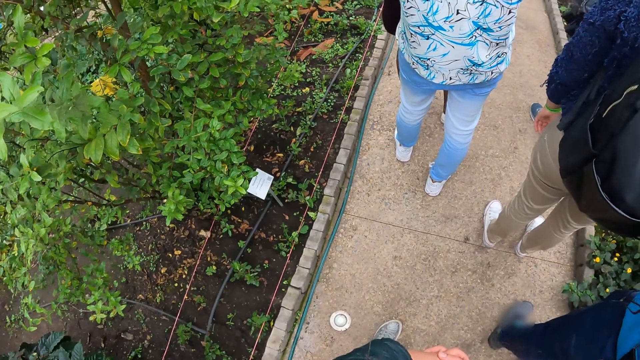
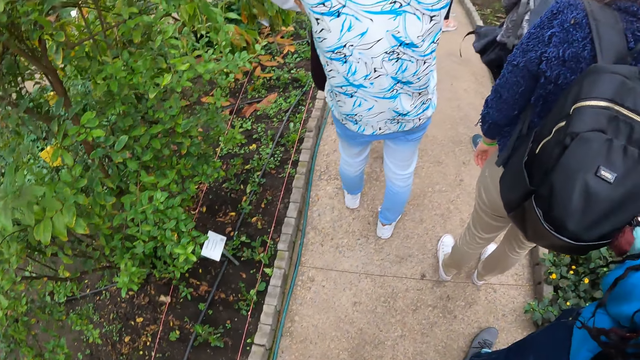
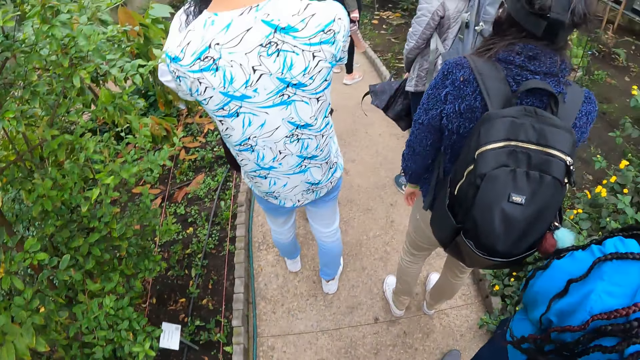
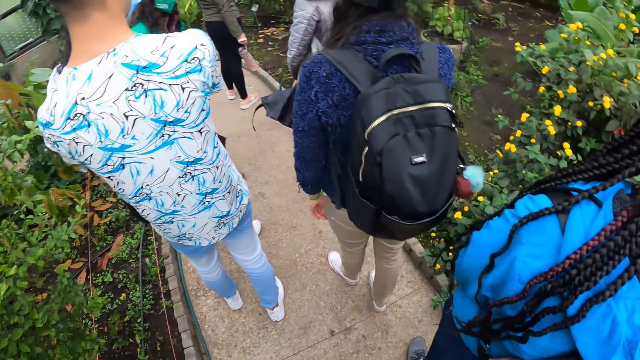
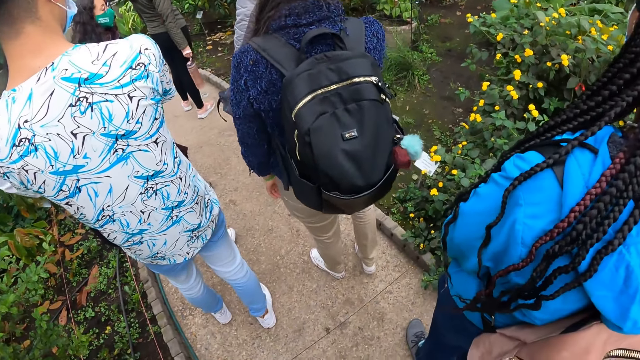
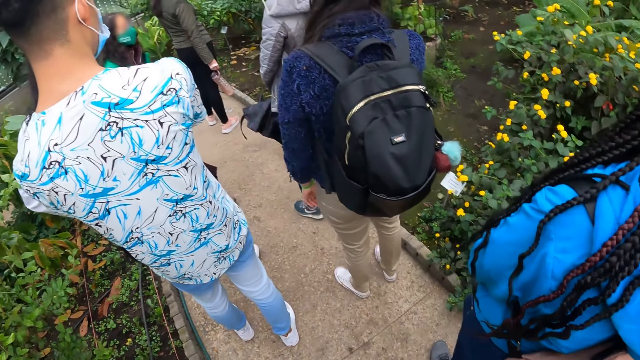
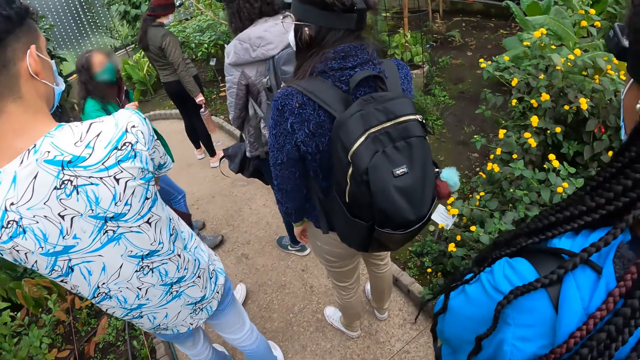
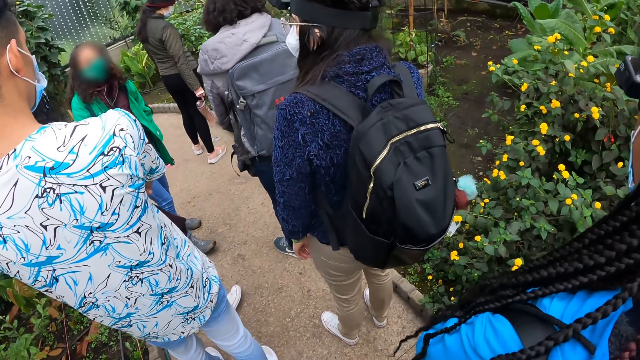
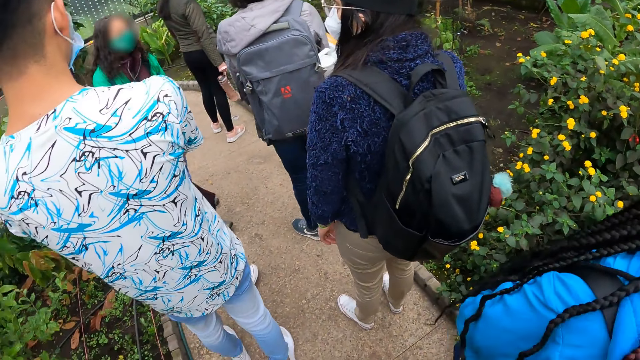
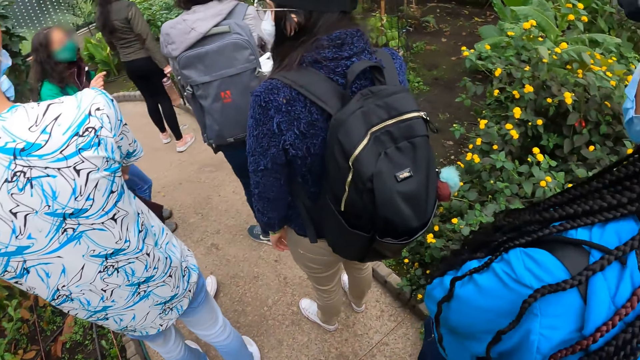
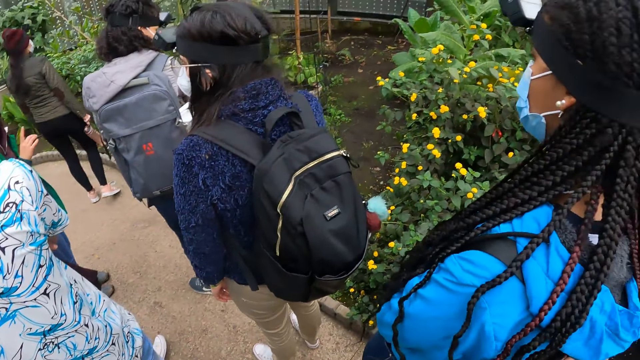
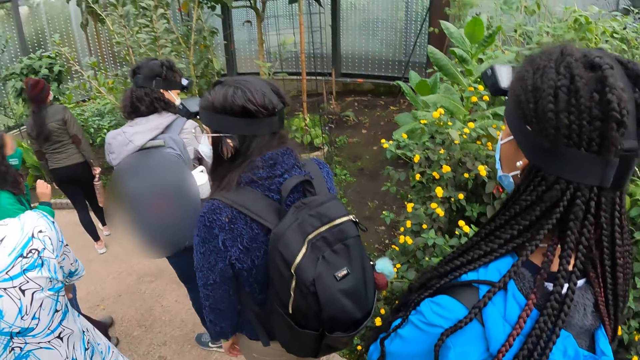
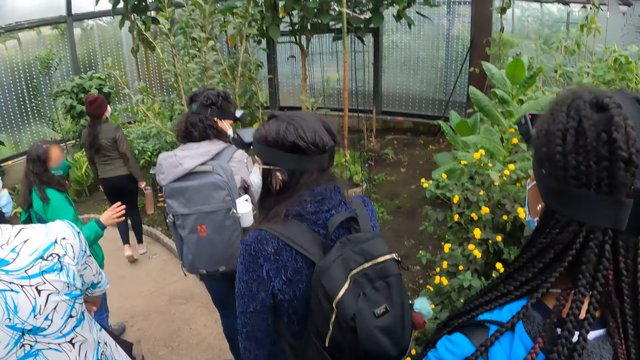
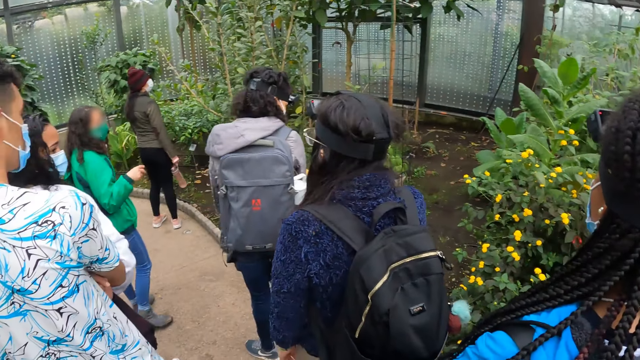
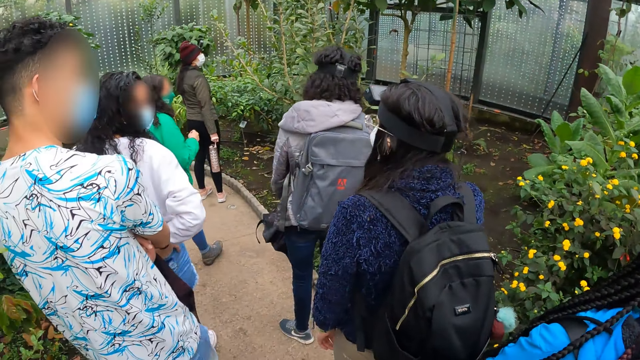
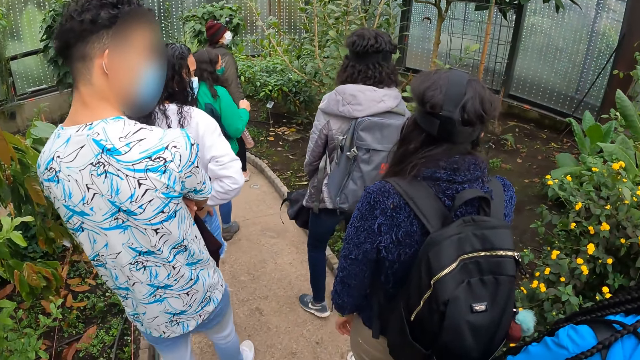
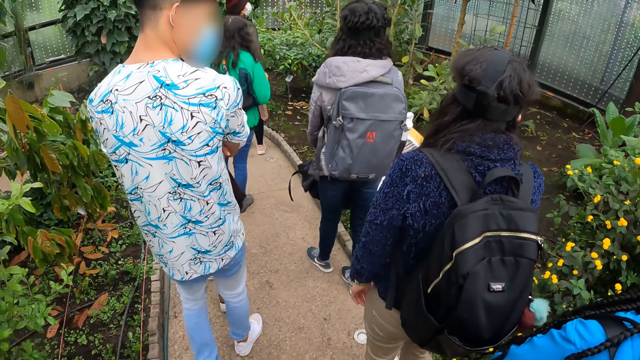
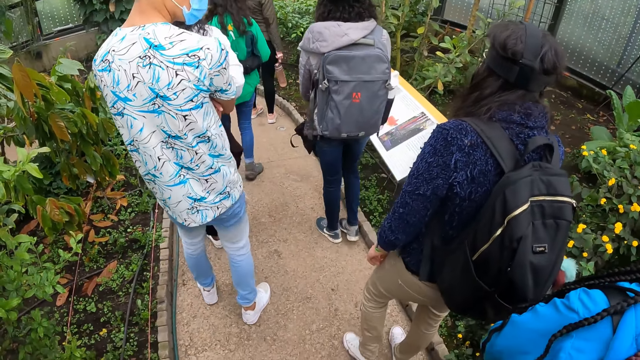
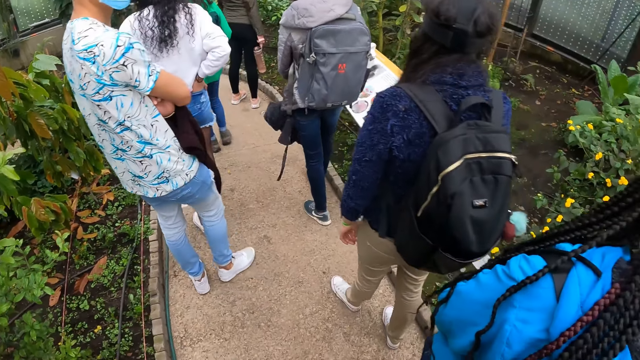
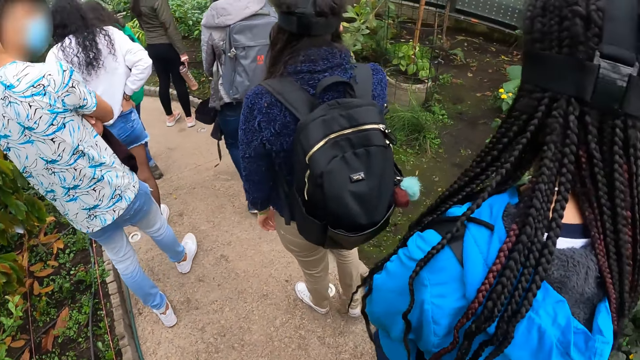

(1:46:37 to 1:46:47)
The camera wearer looks at the plants.

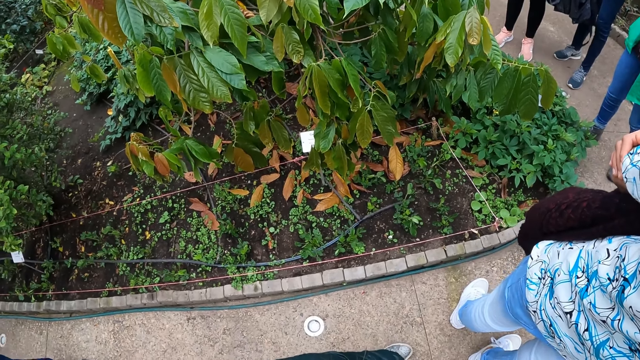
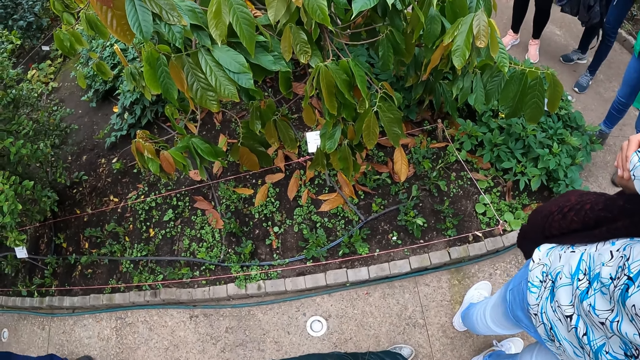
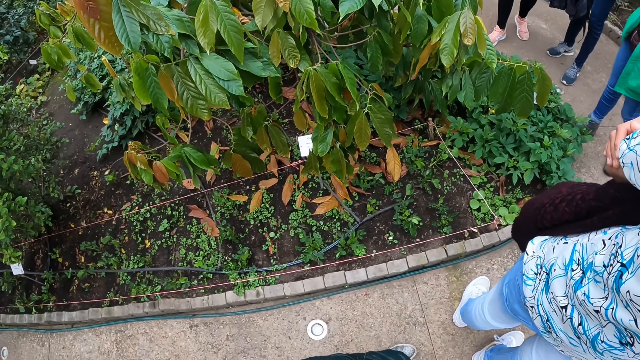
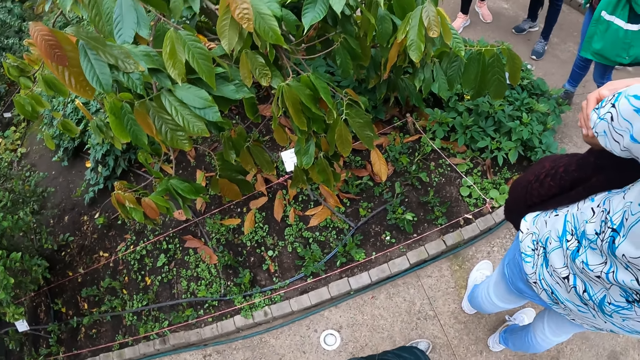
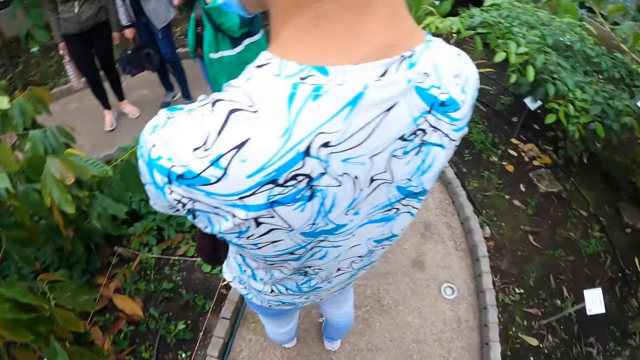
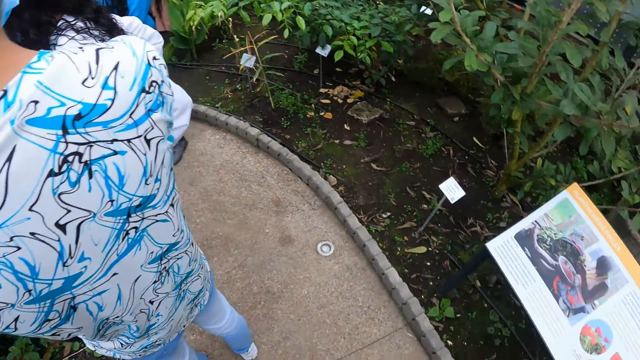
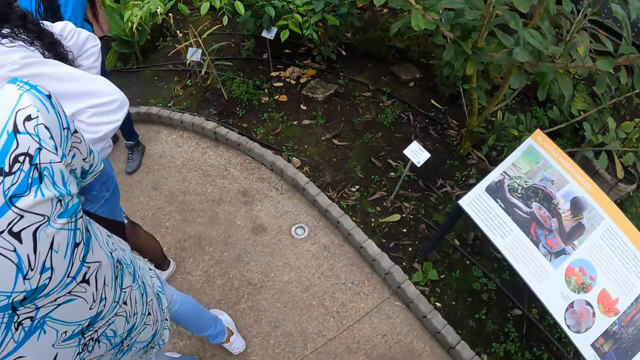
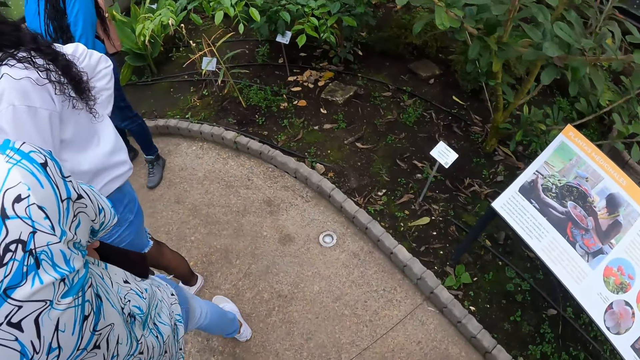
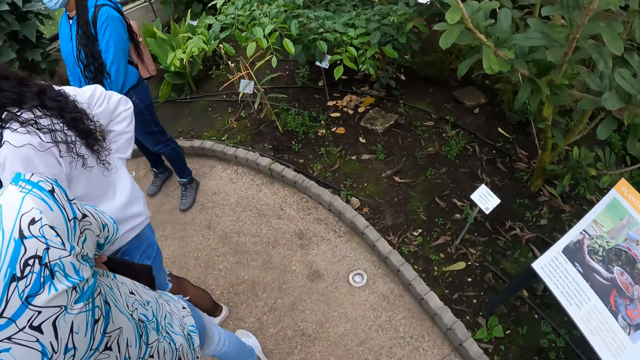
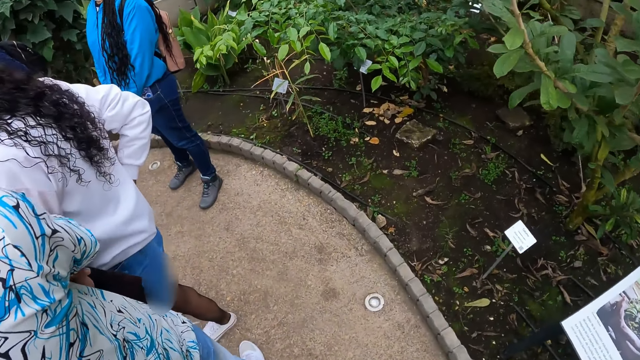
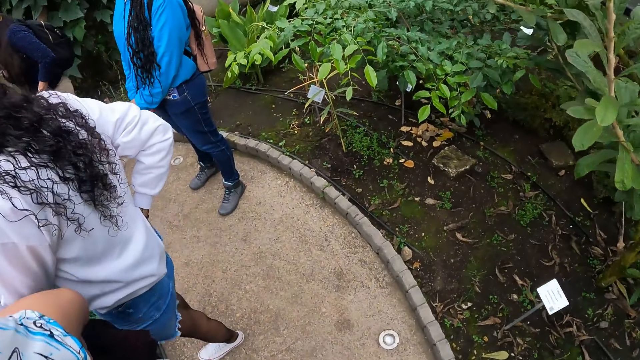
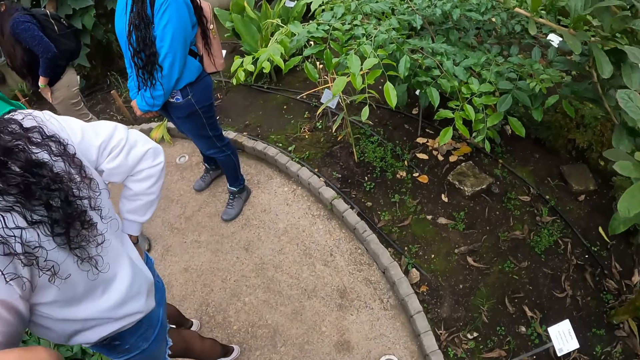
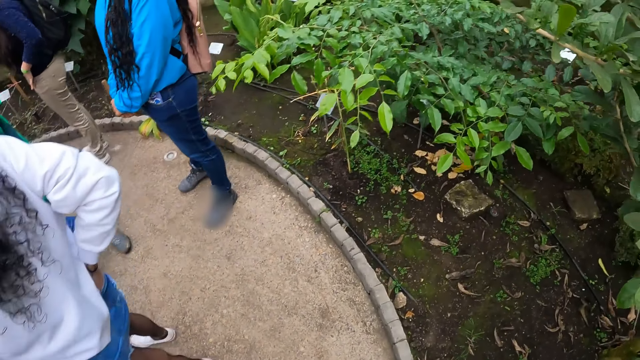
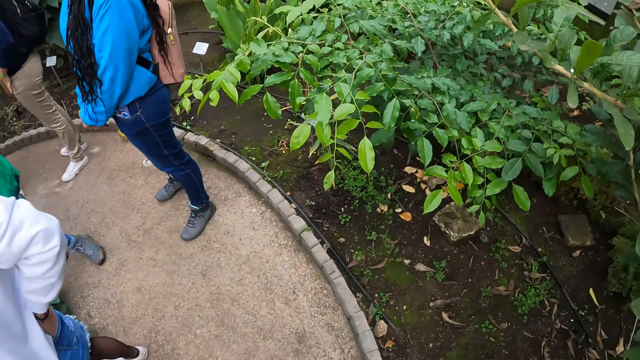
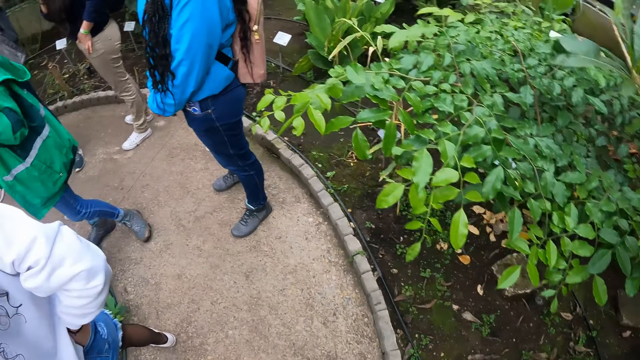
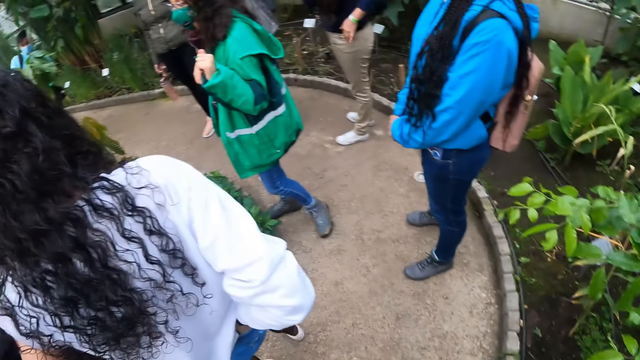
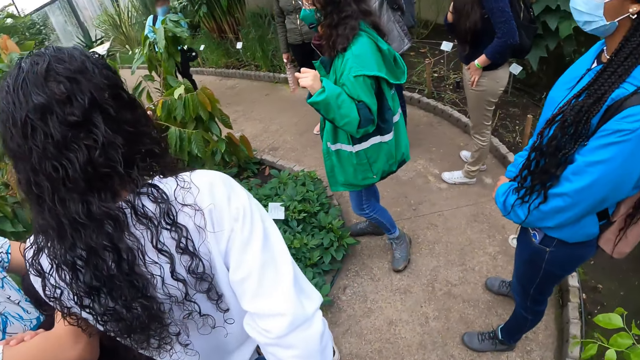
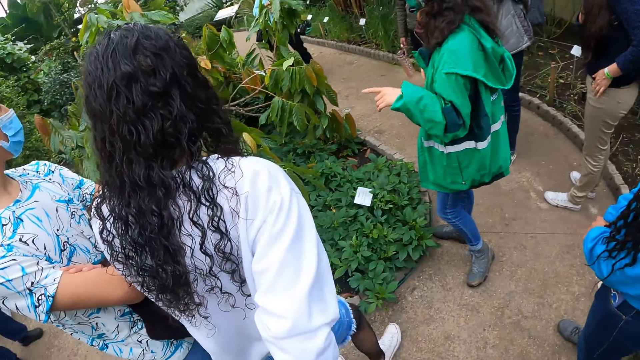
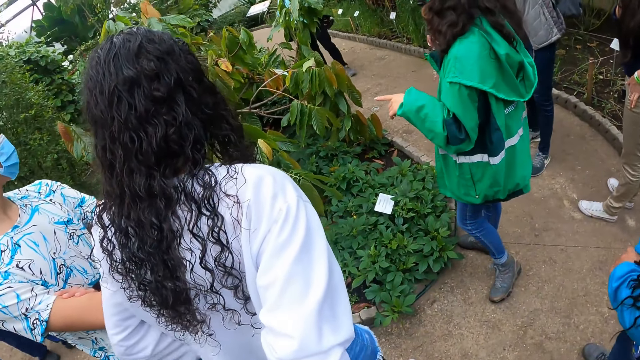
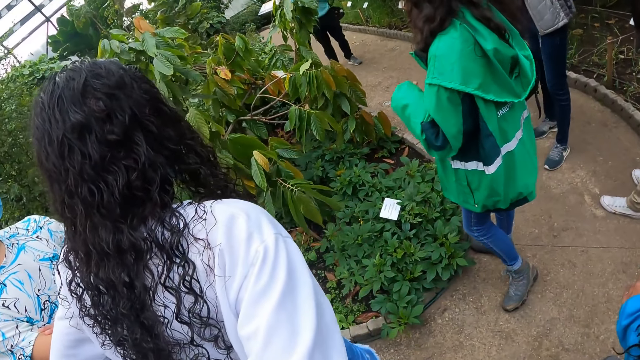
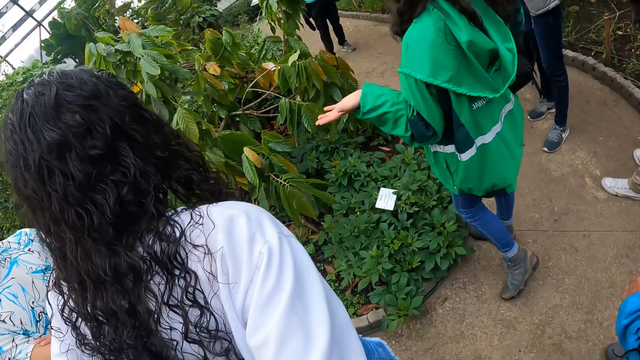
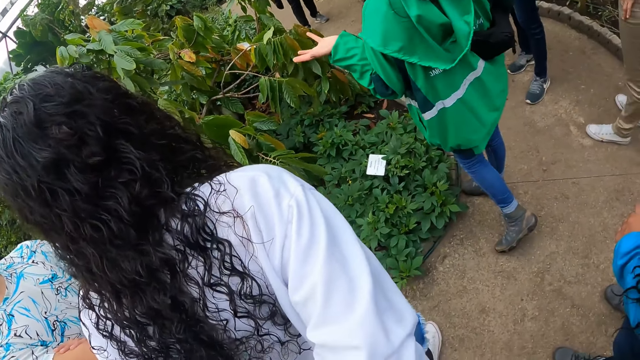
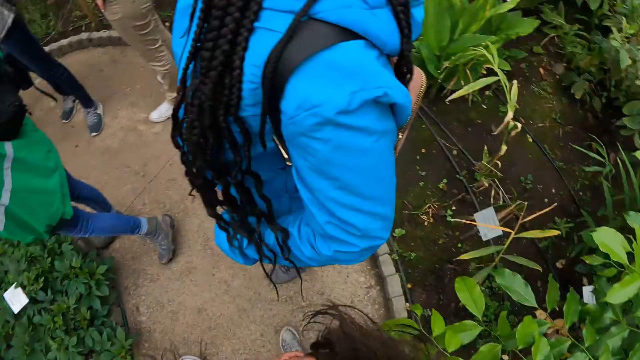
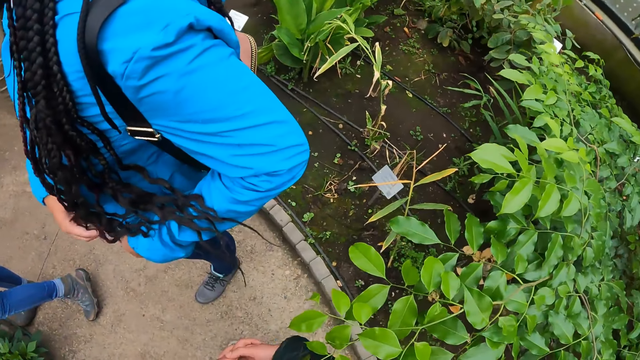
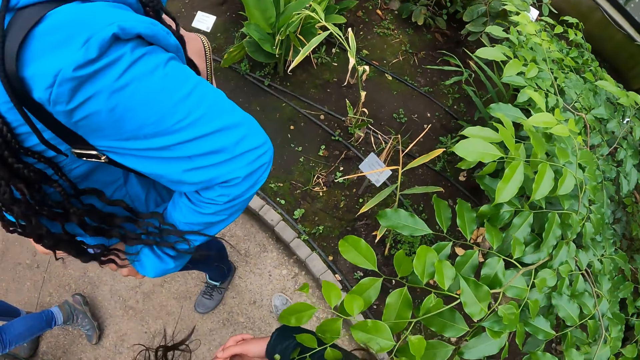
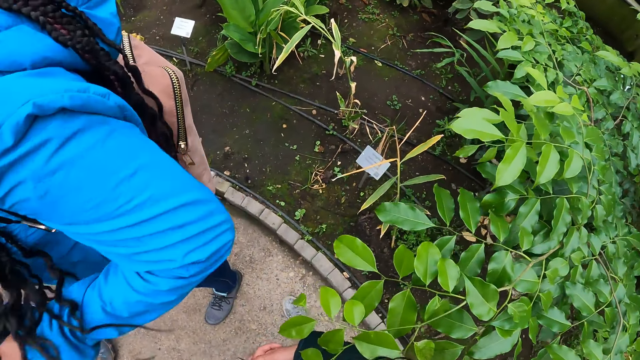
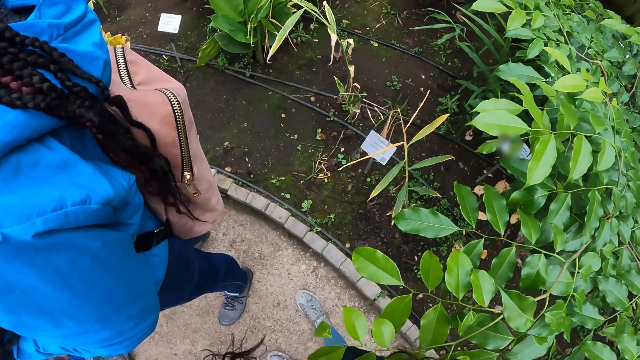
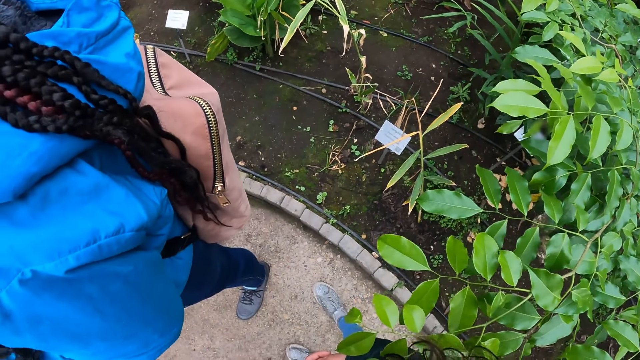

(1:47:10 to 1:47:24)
The camera wearer moves around. They look at the plants.
